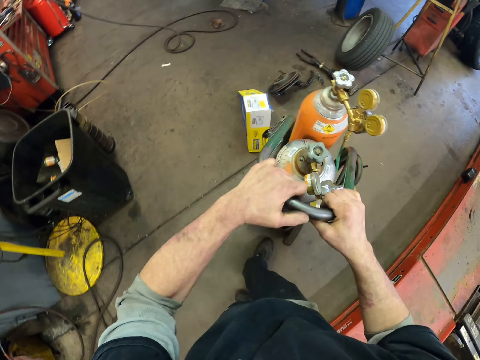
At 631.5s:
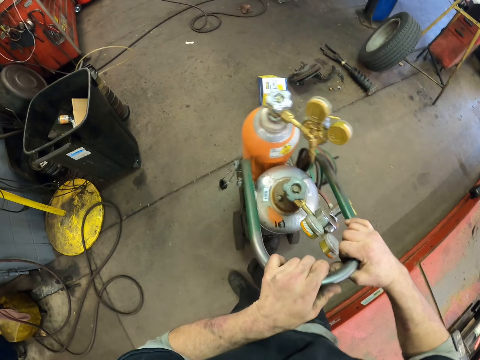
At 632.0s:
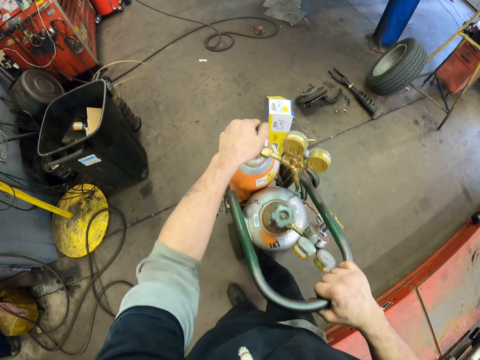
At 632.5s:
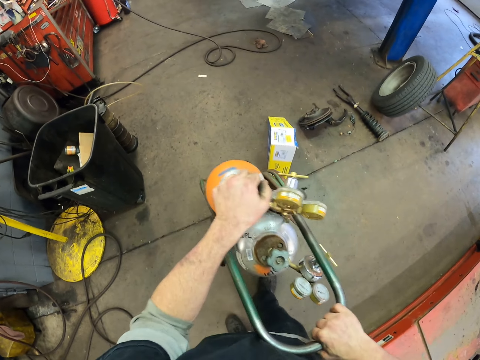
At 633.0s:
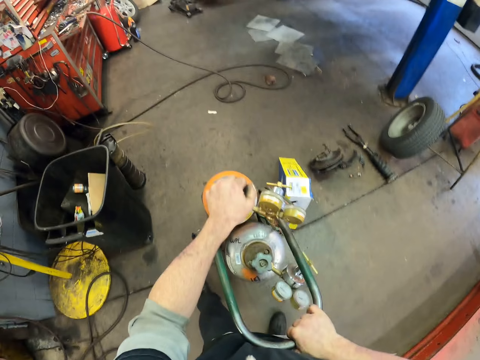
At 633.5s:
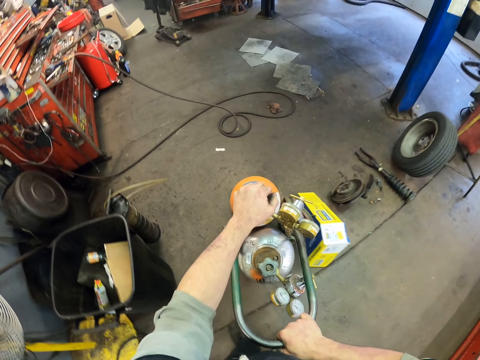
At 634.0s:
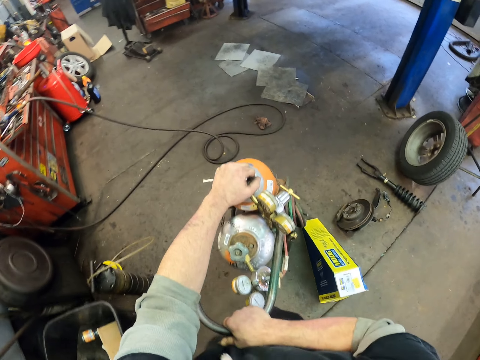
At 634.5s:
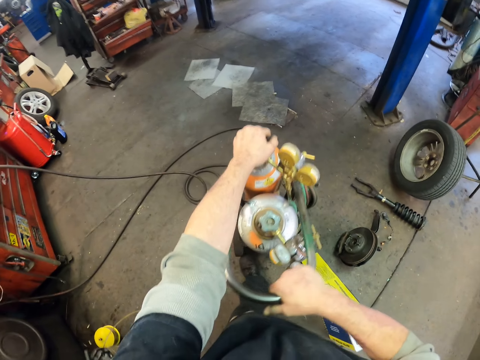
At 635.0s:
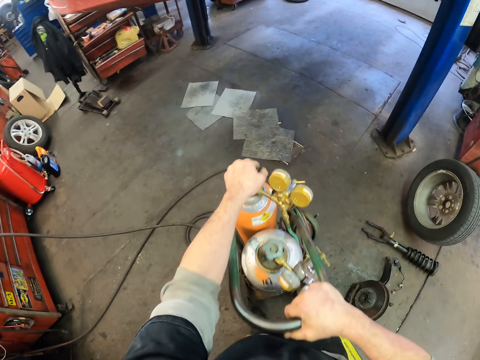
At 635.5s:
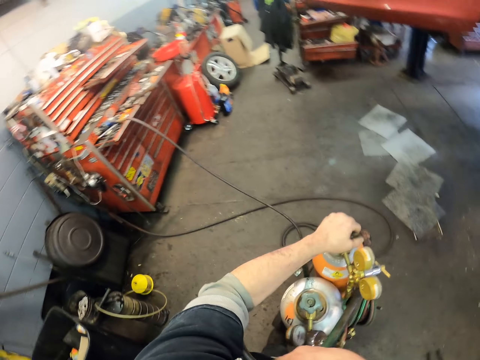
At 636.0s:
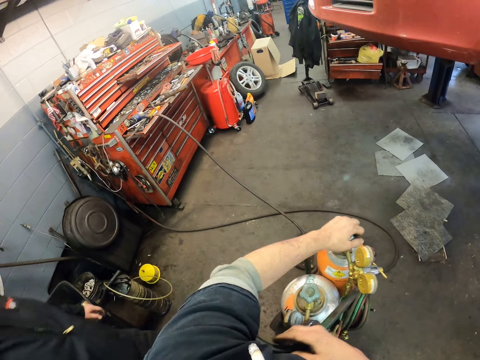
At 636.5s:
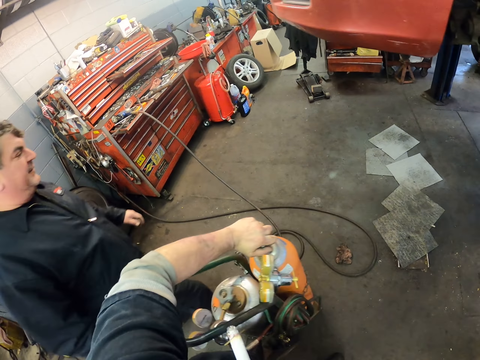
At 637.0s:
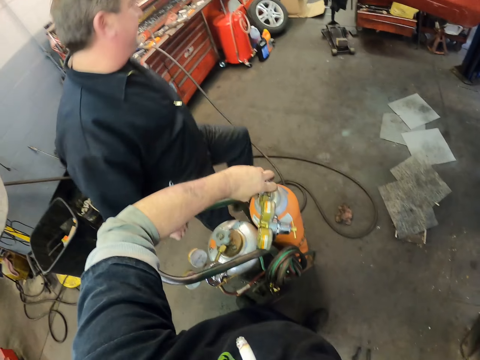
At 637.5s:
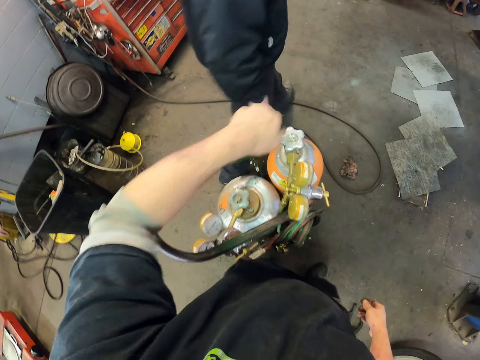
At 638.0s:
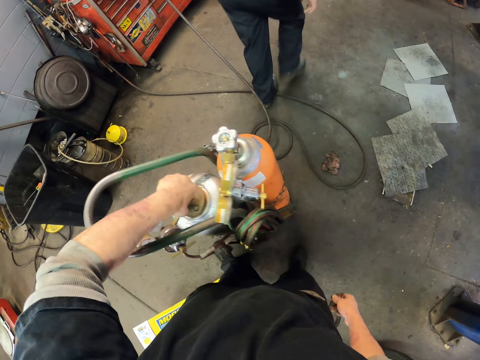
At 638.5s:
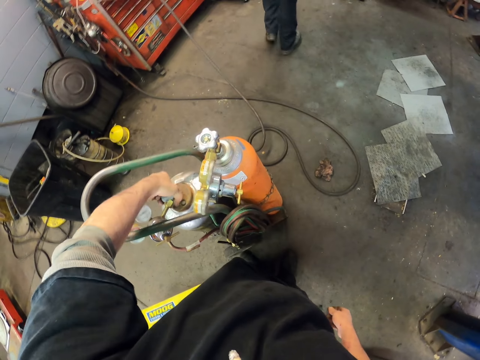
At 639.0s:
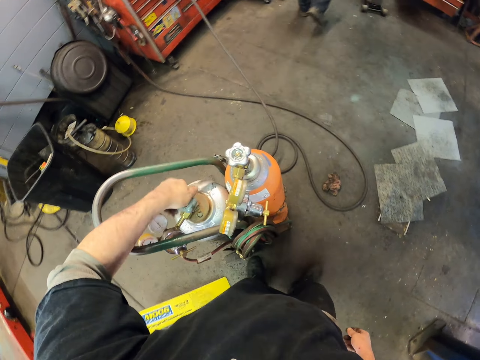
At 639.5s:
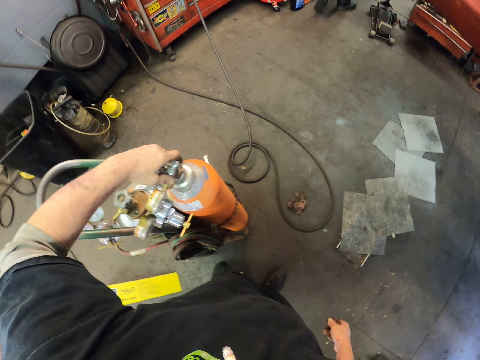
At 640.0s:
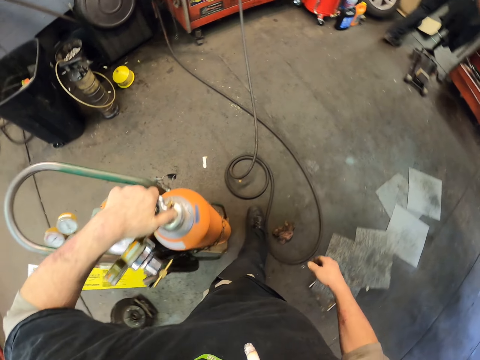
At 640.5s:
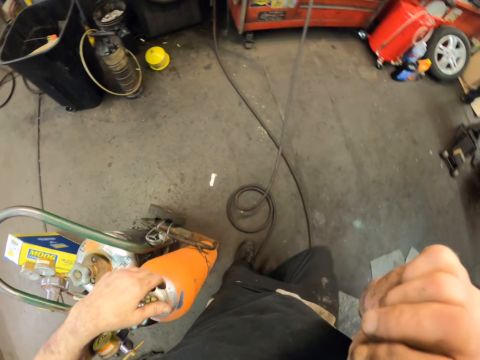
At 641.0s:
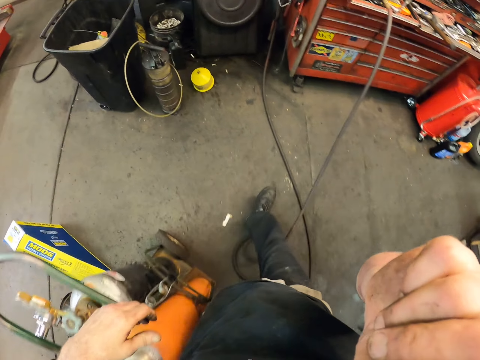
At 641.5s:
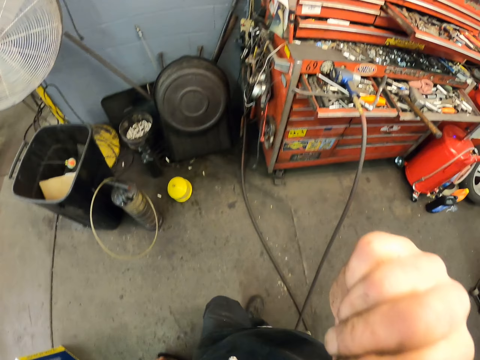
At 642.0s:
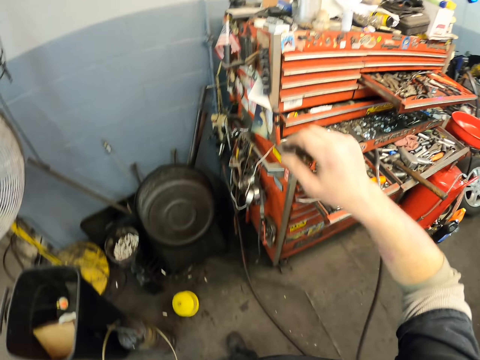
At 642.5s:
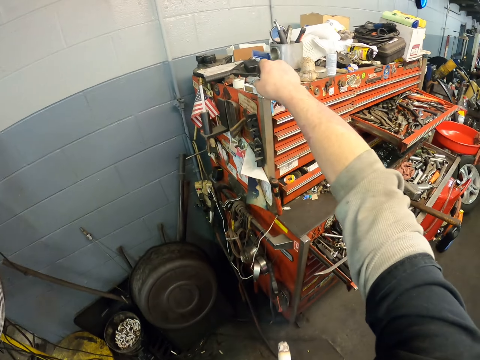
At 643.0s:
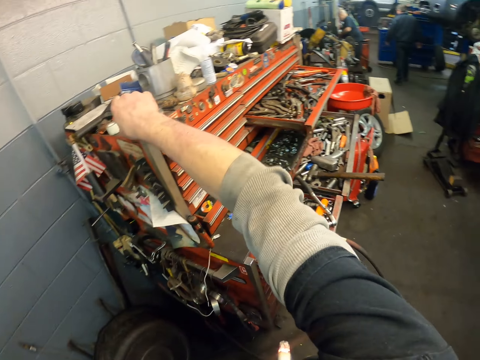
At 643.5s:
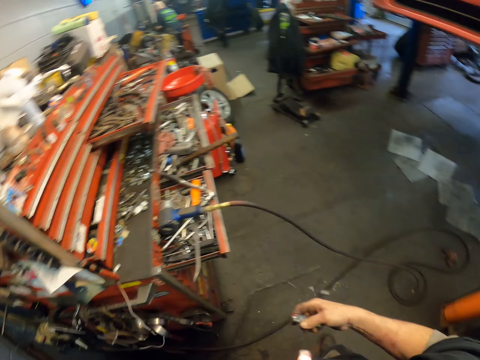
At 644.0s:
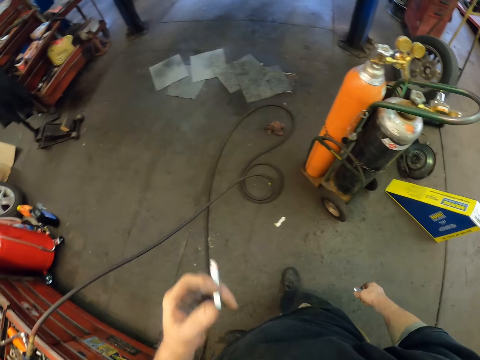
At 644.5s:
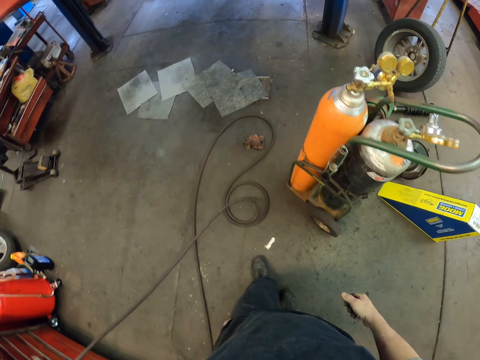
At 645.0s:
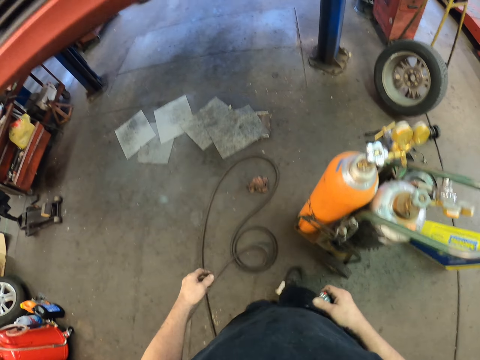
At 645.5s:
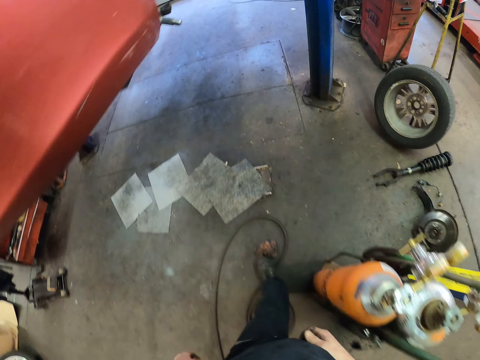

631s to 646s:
The camera wearer pushes the welding gauze. They hold the welding gauze. They make a step. They pick up the lighter.

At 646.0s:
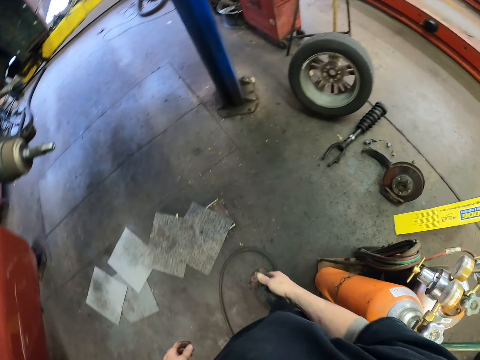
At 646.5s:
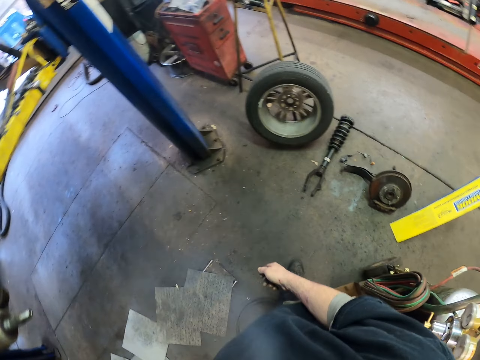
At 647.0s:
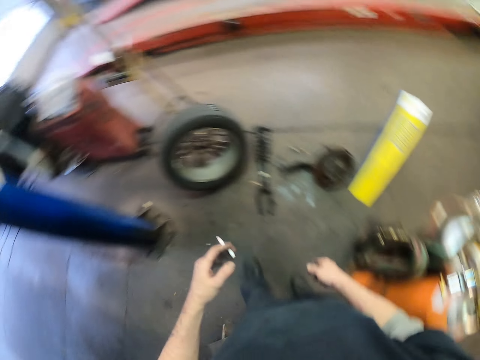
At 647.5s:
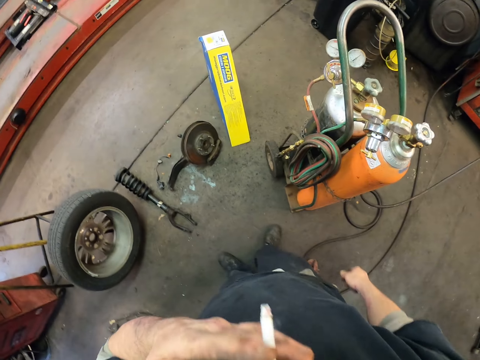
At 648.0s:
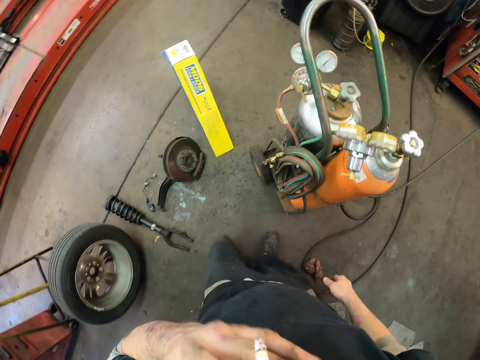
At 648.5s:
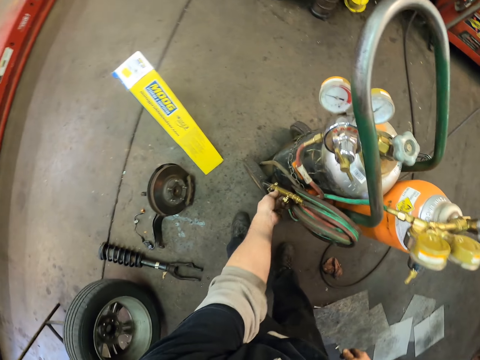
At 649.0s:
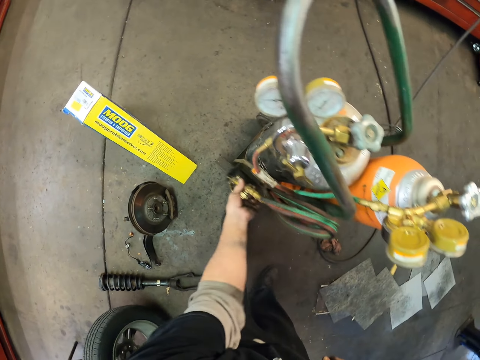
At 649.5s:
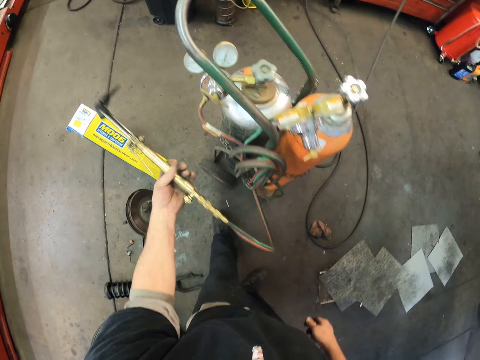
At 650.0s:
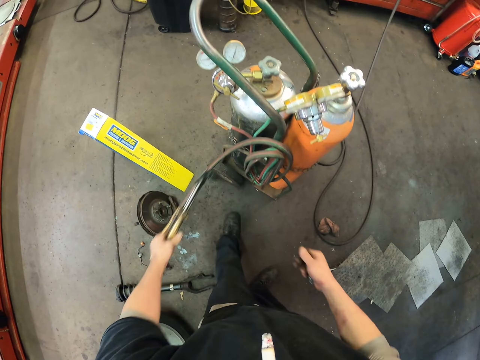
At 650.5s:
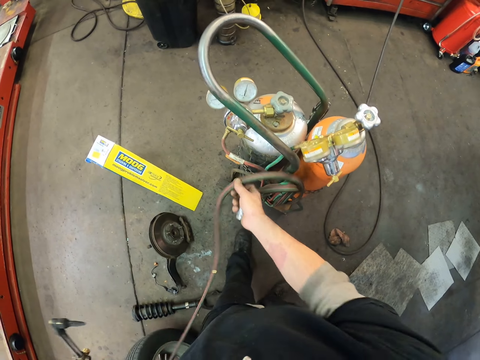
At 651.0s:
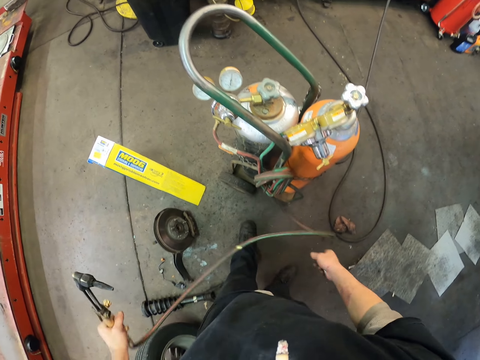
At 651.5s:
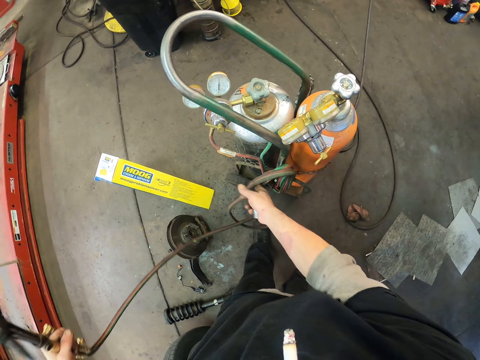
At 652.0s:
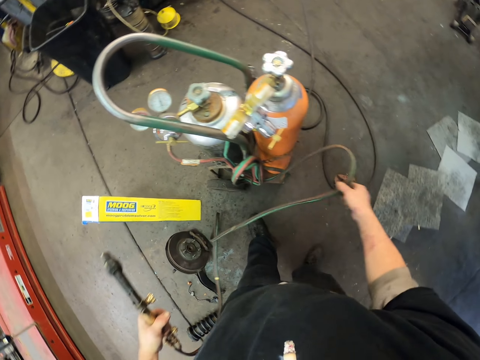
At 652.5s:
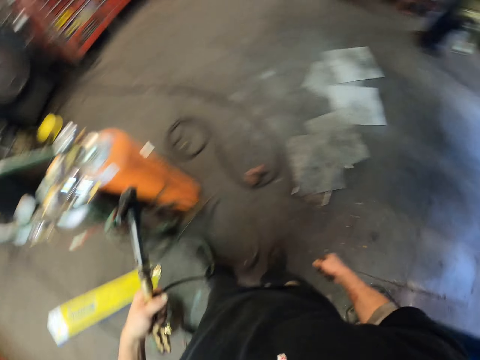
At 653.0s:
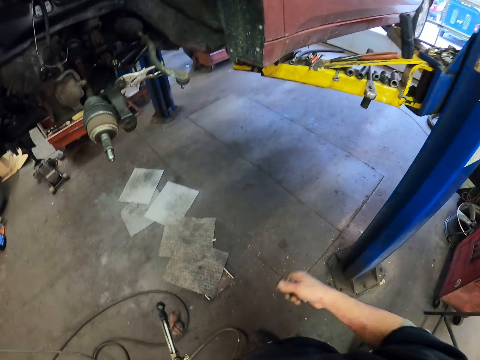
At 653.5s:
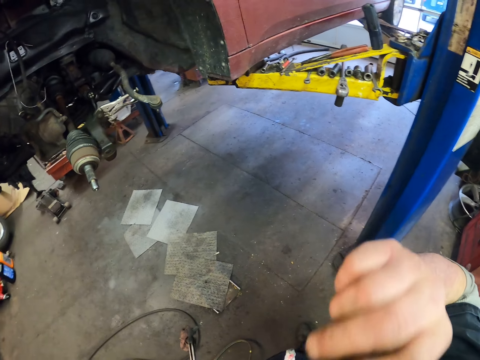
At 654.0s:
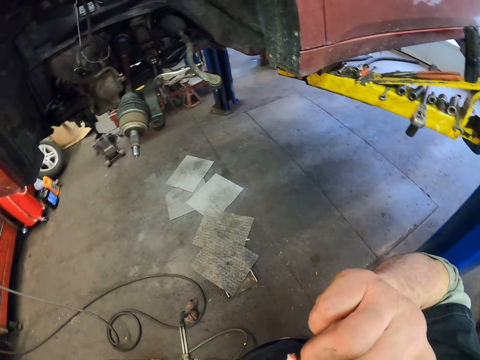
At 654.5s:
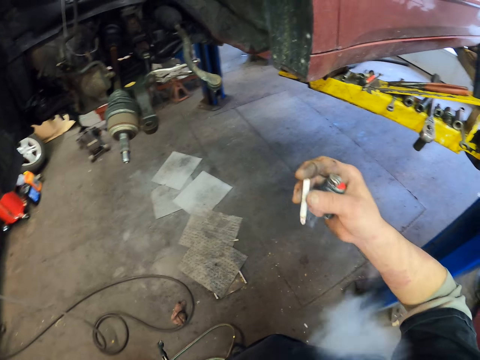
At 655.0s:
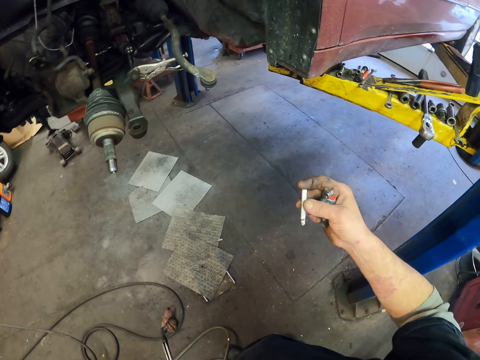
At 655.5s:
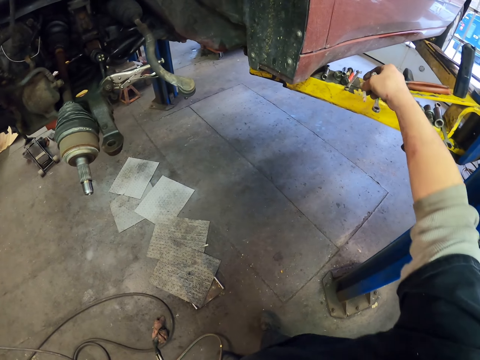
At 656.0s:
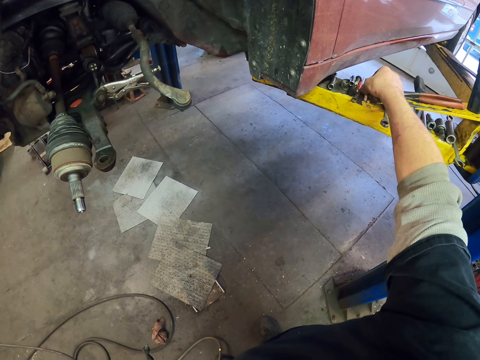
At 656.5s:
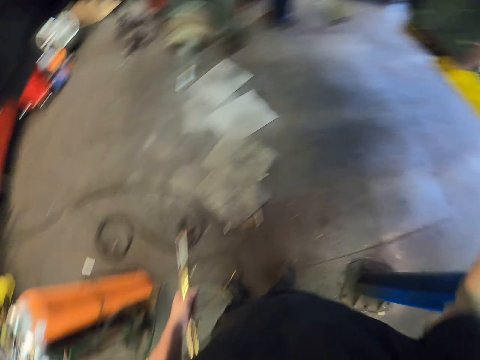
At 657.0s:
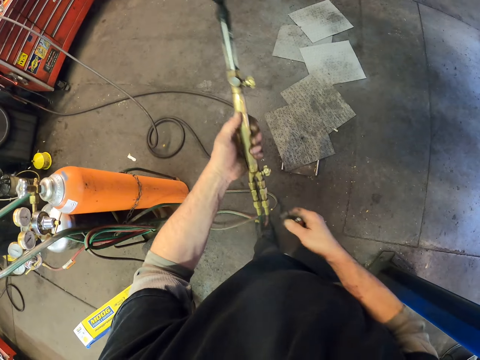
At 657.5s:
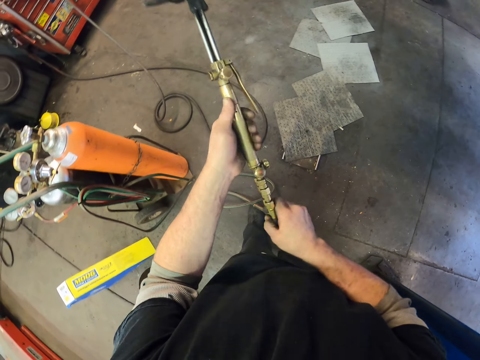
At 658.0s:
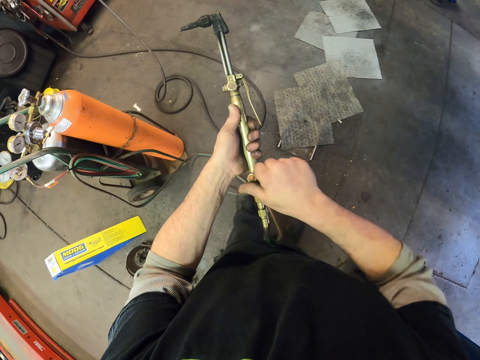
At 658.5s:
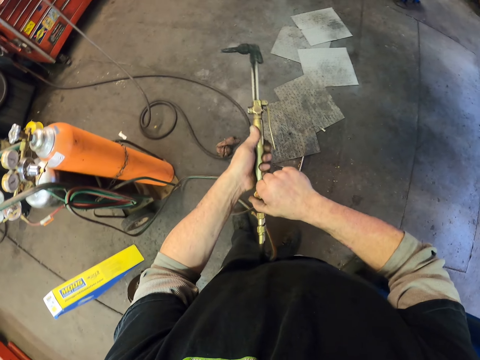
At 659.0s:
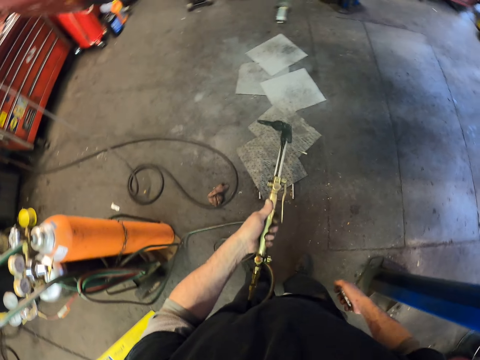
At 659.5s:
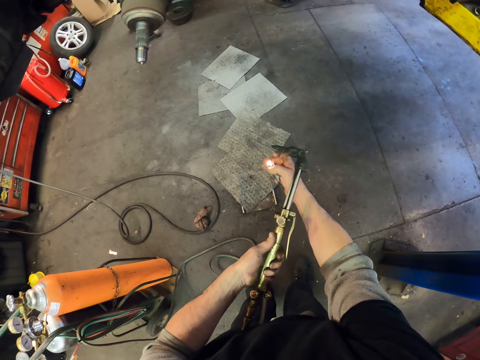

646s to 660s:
The camera wearer smokes the cigar. They make a step. They remove the pipe. They pick up the wire. They put the cigar away.
